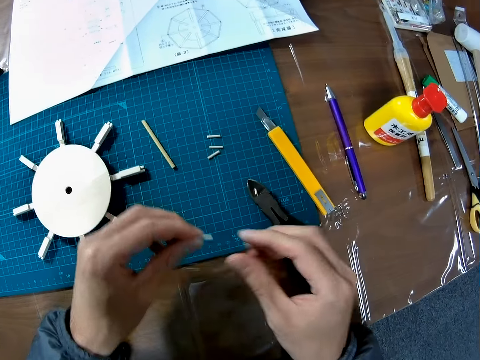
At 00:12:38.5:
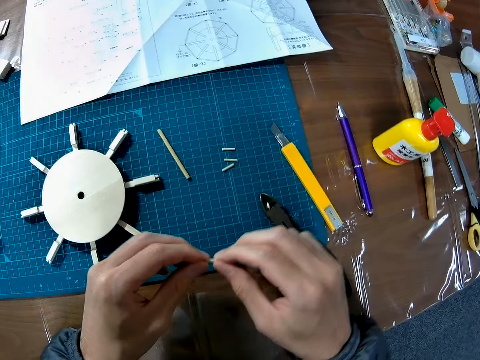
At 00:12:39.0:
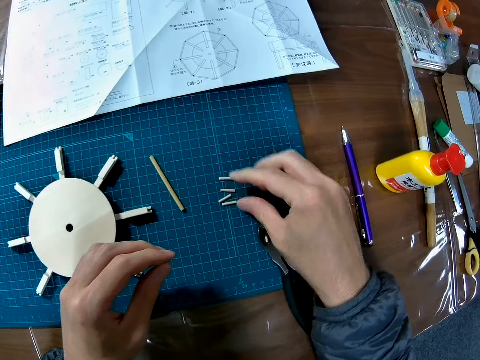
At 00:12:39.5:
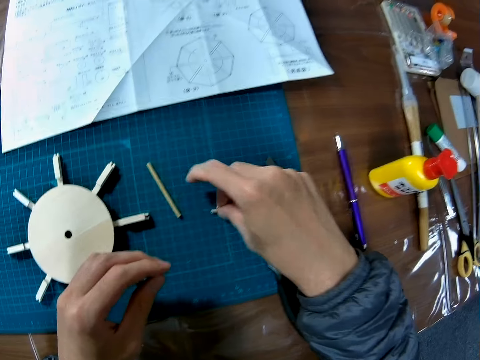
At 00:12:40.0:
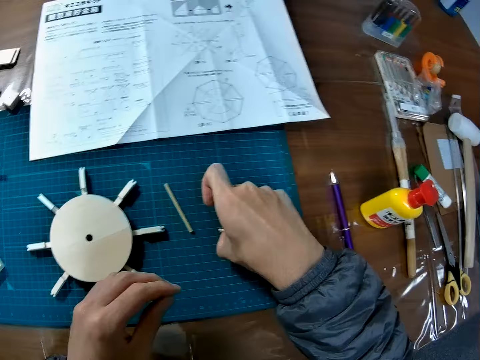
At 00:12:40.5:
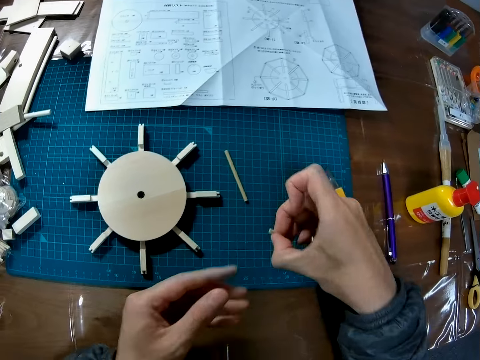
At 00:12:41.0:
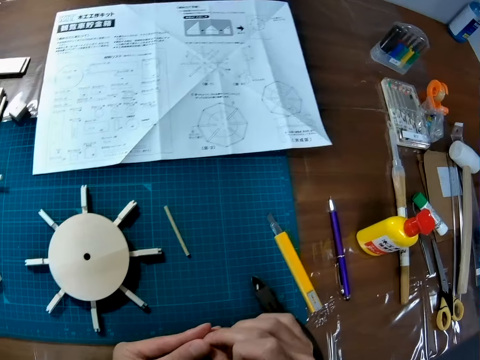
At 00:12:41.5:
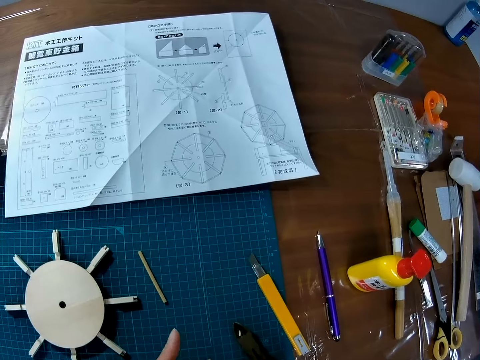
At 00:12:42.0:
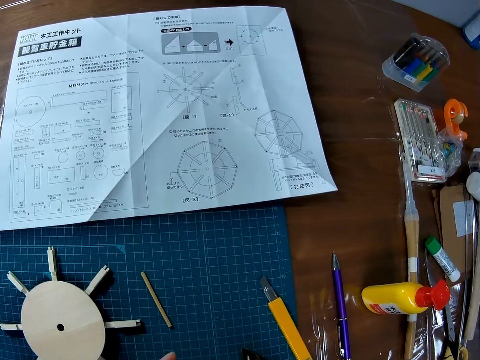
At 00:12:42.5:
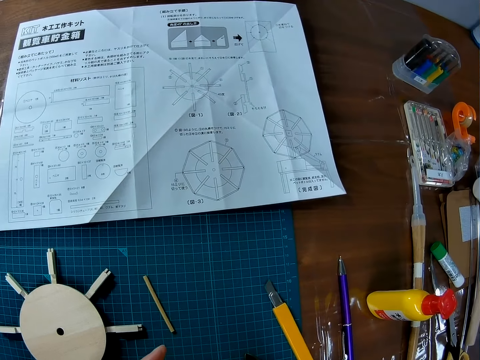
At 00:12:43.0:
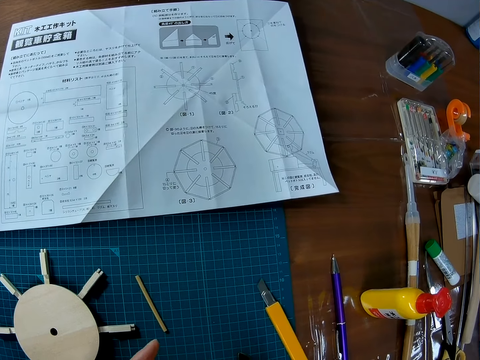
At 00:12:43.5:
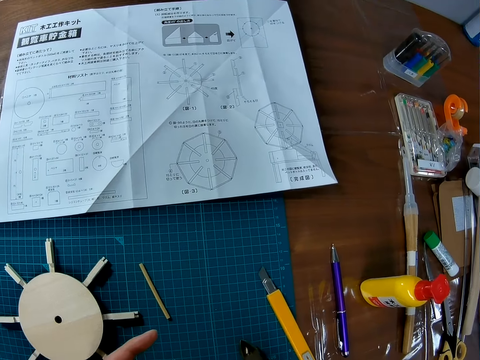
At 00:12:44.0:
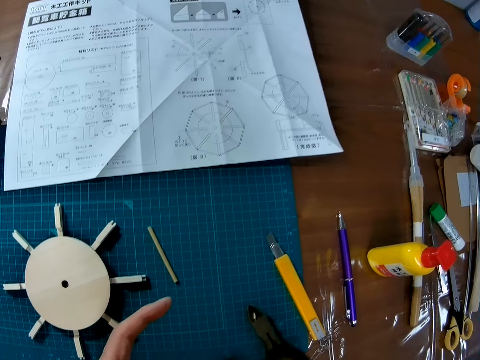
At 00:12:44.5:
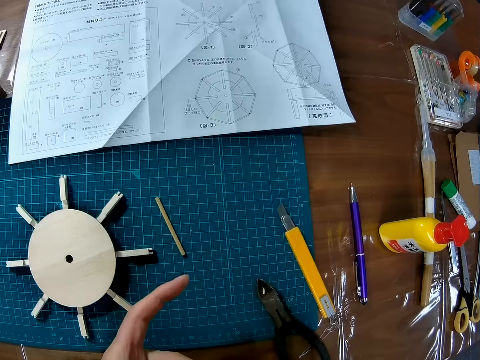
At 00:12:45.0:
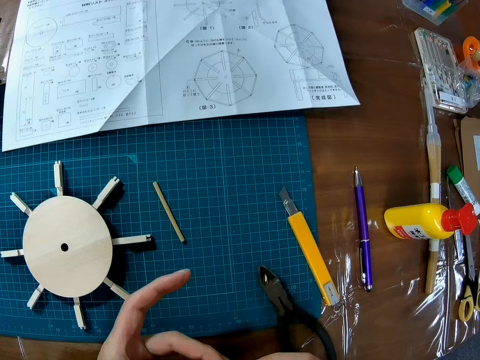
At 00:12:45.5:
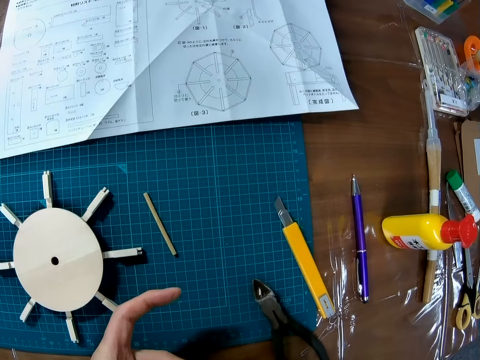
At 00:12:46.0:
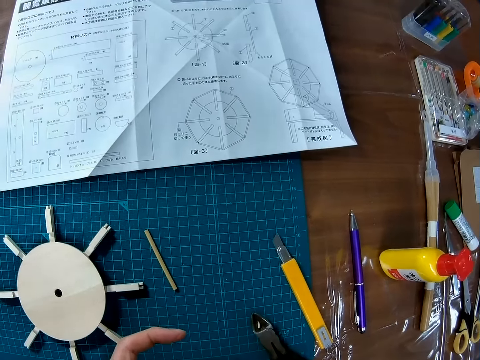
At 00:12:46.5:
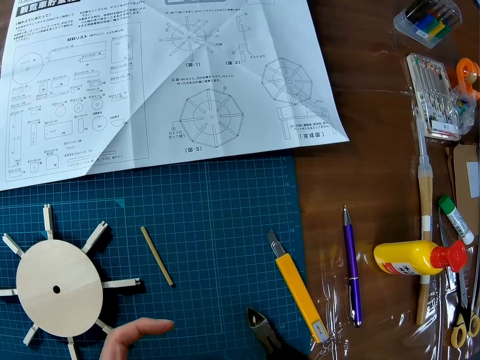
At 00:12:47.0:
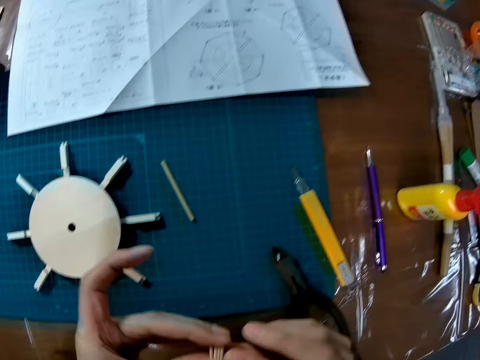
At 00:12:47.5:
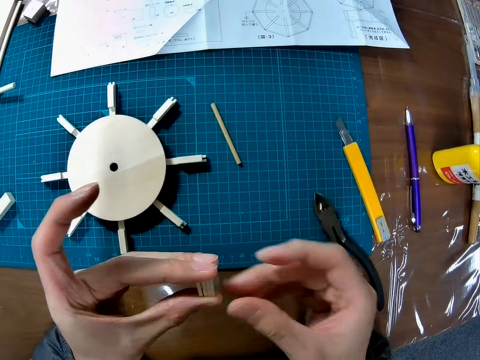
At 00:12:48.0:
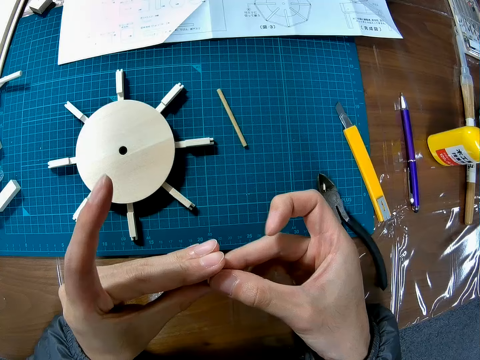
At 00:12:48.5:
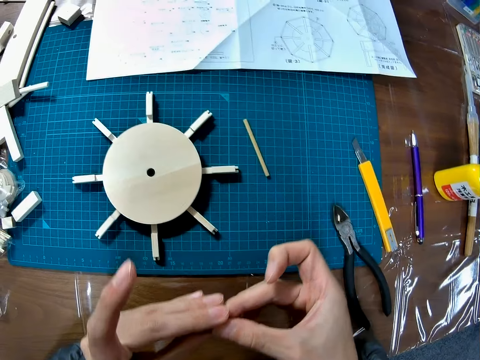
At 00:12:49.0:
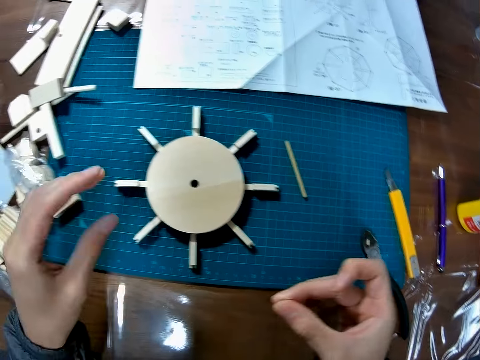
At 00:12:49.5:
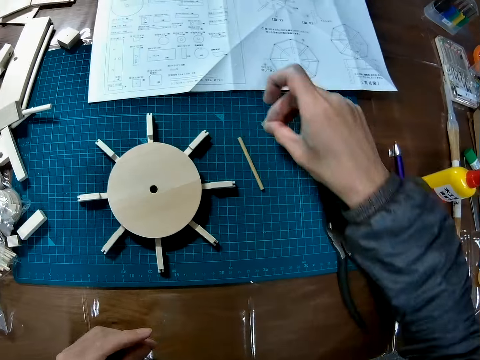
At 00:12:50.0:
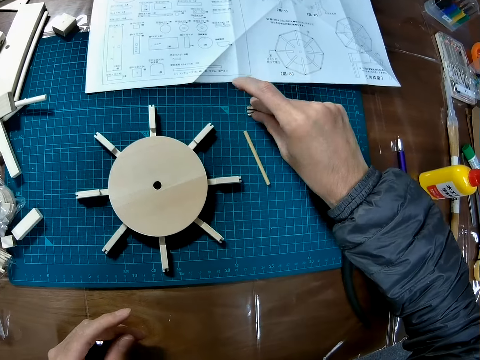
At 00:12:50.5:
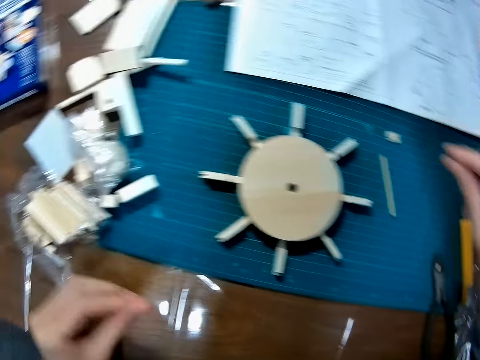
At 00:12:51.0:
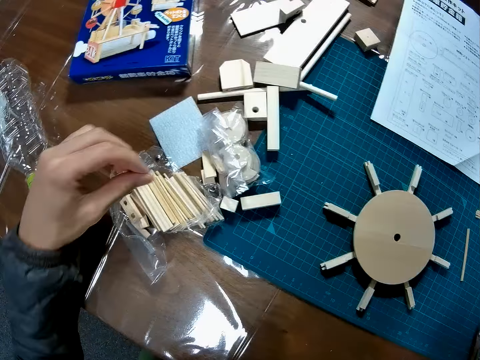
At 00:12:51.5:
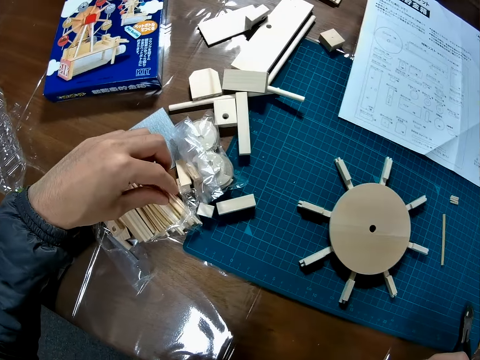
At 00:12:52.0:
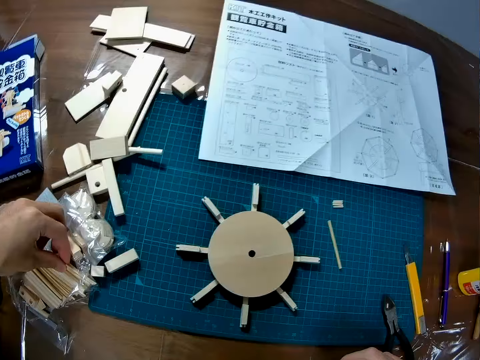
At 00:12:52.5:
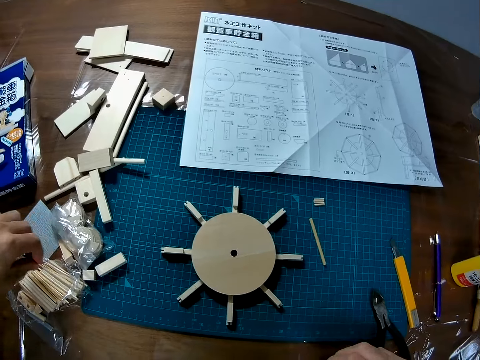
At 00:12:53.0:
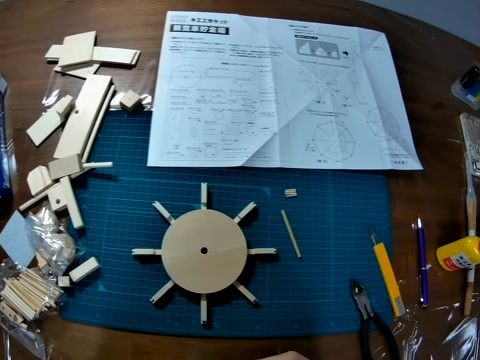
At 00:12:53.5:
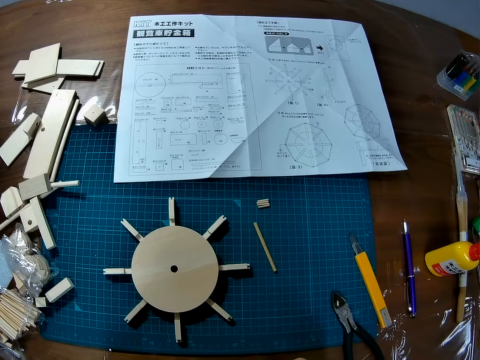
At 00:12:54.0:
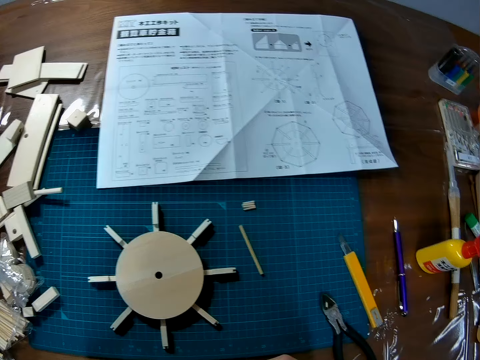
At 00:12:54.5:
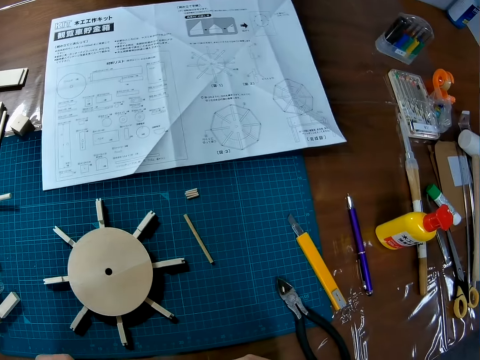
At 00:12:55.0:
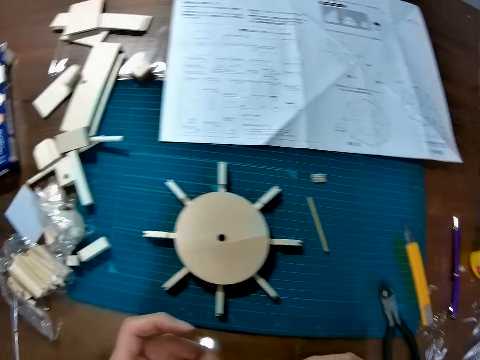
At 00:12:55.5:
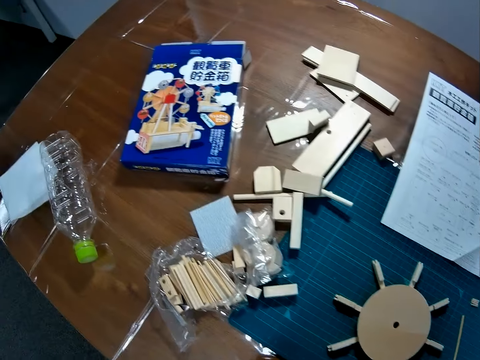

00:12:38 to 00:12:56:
The camera wearer drops the plier on the cutting mat. They drop a piece of wood on the cutting mat and pick up the pieces of wood on the cutting mat. They stare at the instructional manual paper. They drop the pieces of wood from the cutting mat. They pick up a piece of wood from the nylon.

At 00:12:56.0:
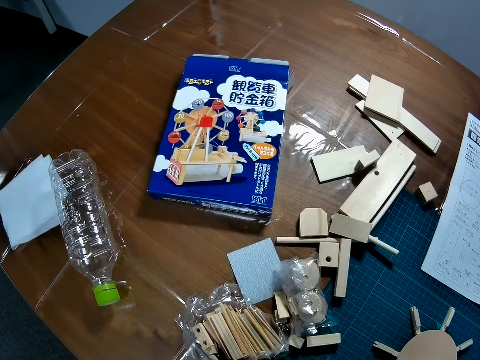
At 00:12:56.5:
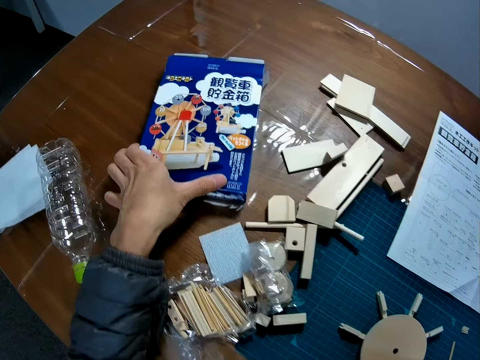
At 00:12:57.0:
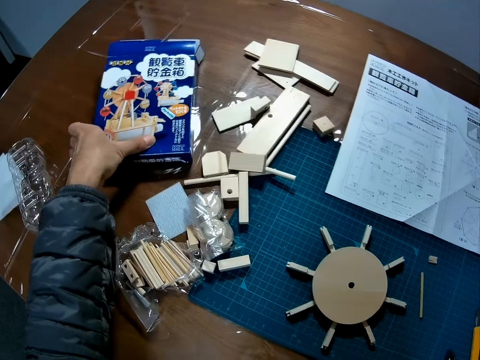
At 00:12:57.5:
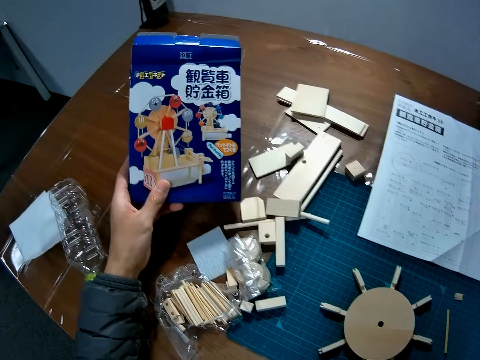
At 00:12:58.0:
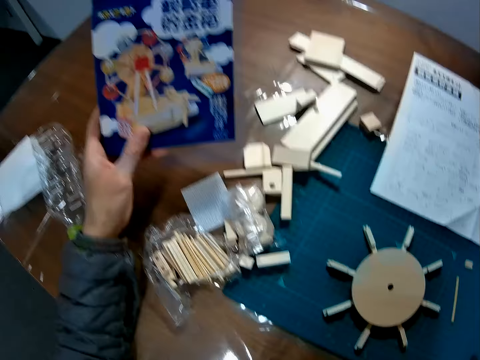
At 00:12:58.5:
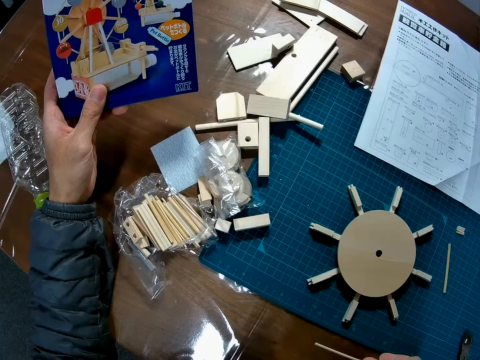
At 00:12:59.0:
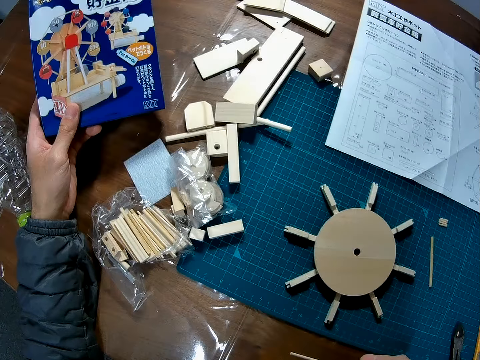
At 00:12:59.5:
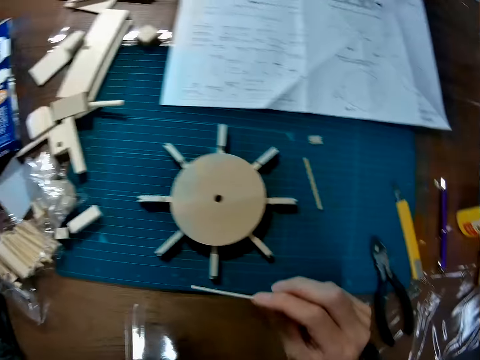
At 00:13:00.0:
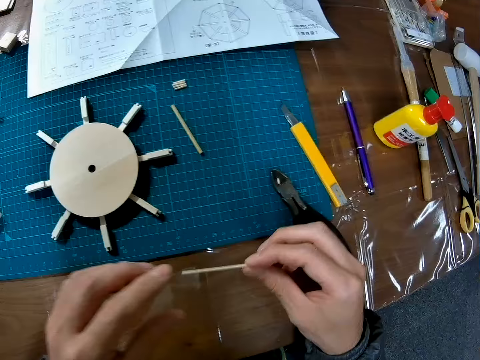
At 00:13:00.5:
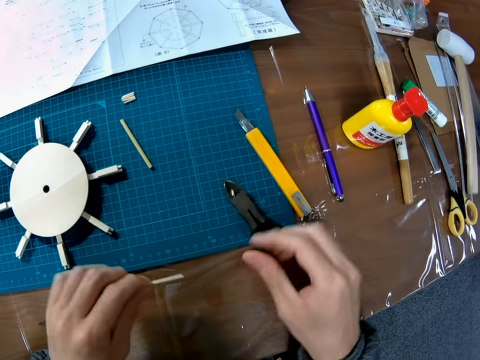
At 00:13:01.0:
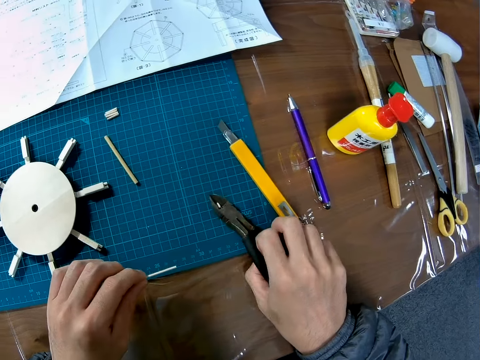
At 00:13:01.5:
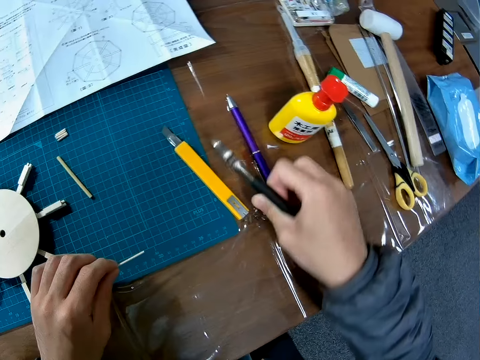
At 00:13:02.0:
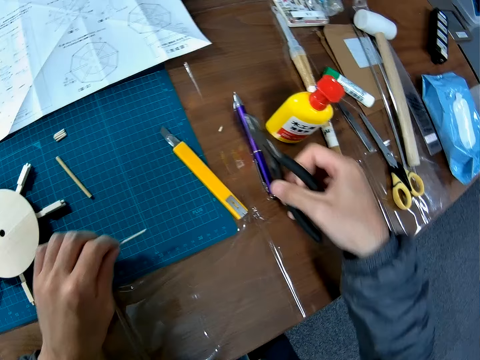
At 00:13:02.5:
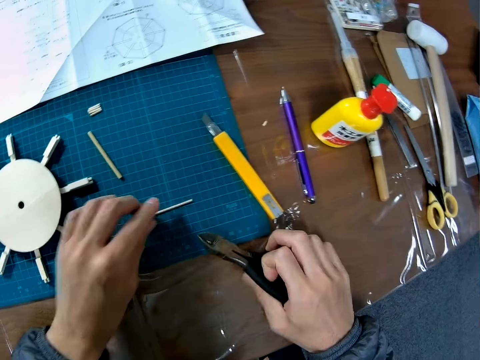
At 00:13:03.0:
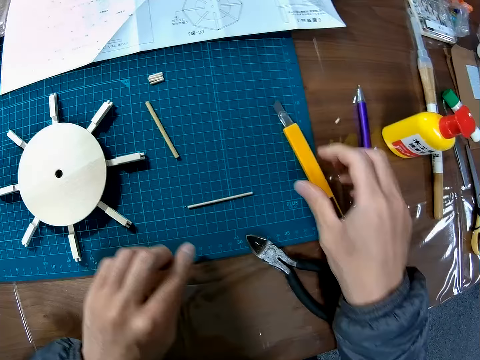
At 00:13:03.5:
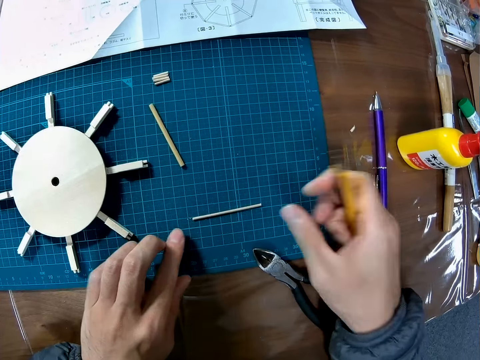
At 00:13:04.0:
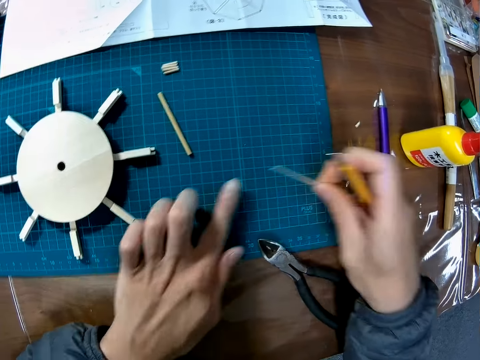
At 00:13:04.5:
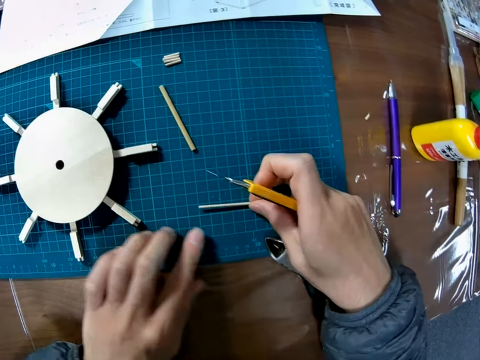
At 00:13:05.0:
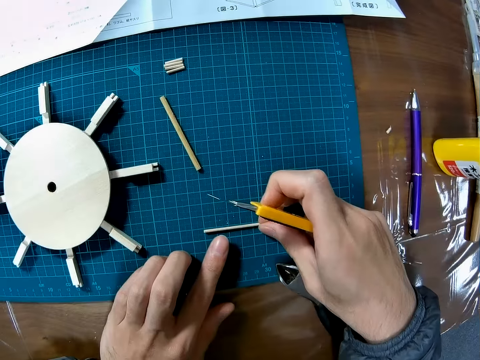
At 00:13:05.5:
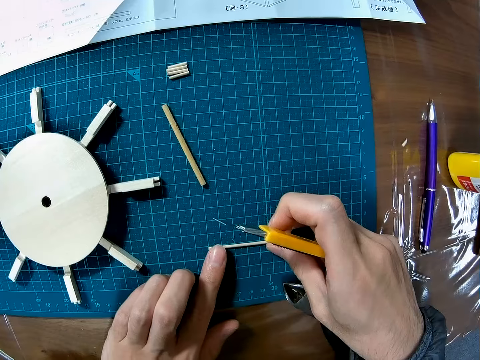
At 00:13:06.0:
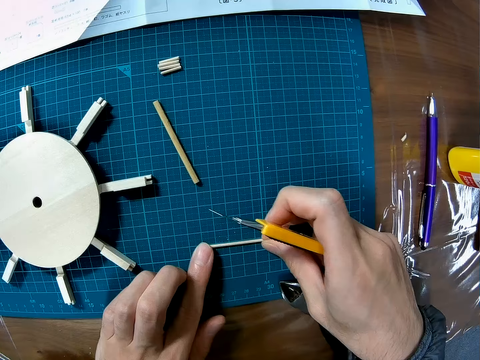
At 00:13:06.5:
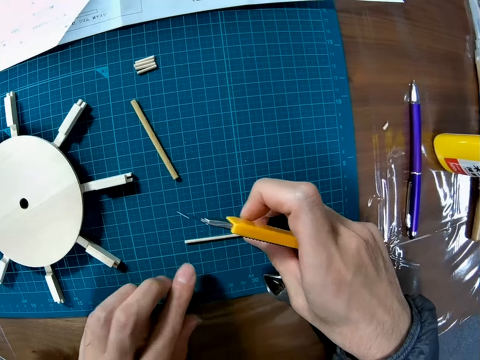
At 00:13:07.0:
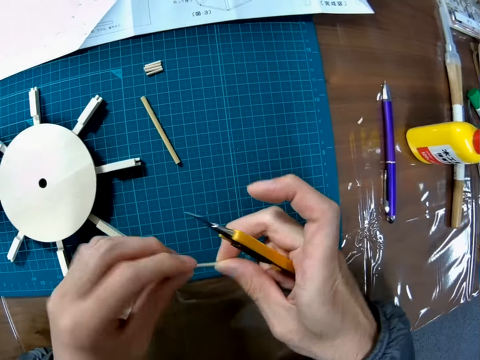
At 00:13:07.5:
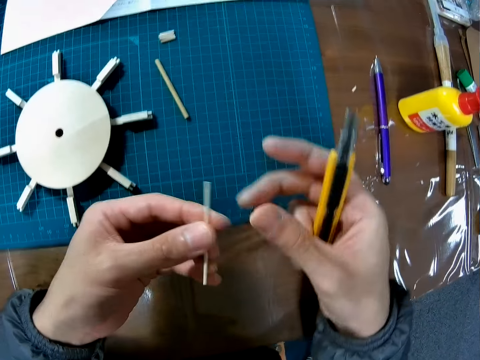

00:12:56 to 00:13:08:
The camera wearer picks up a box of Ferris wheel model from the table. They stare at the box of Ferris wheel model and place down the box of Ferris wheel model. They pick up the plier from the cutting mat. They drop the piece of wood and the plier on the cutting mat. They pick up the retractable knife from the cutting mat. They pick up the piece of wood from the cutting mat, place the piece of wood on the cutting mat, and pick up the piece of wood from the cutting mat.
